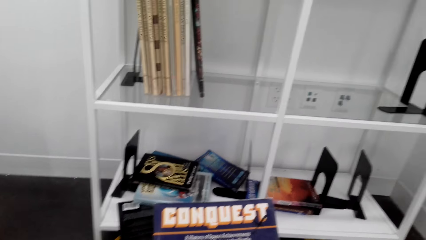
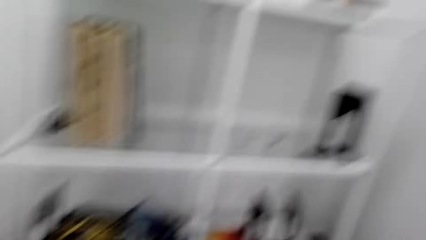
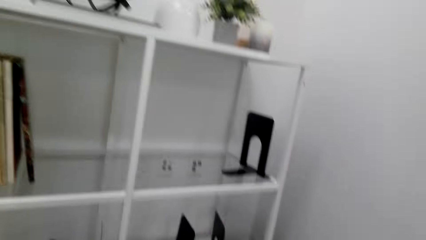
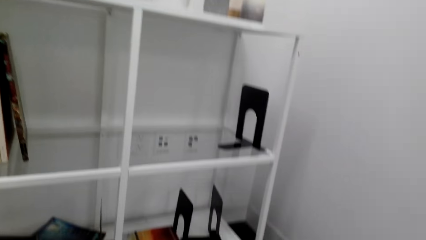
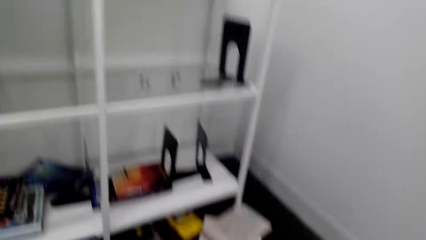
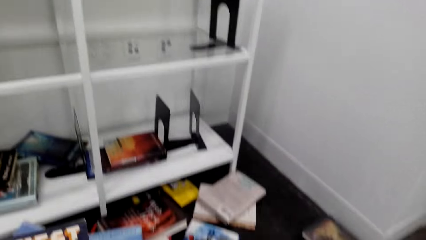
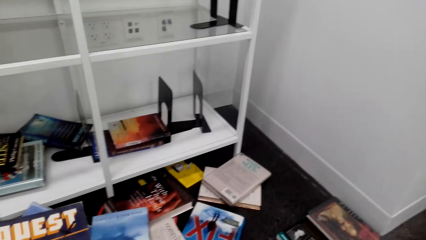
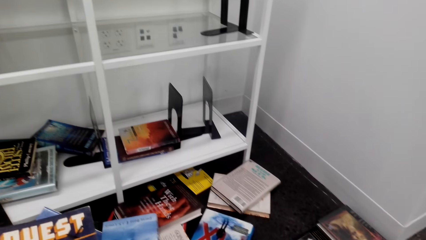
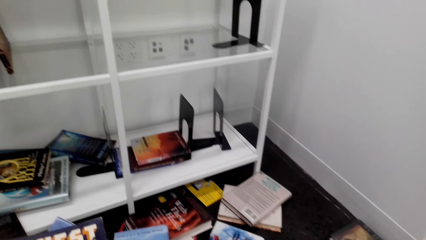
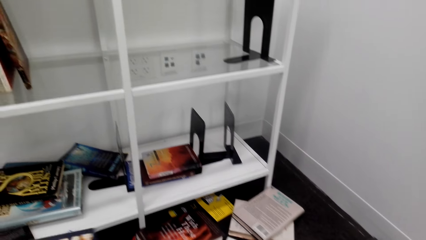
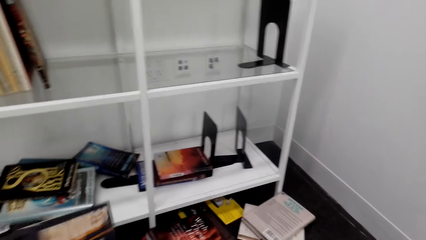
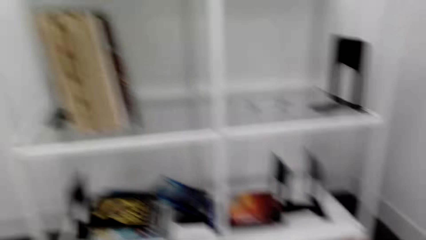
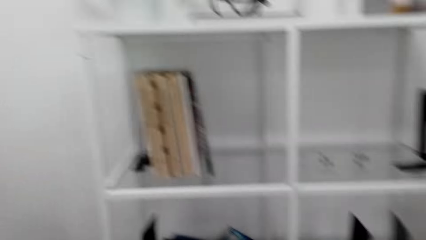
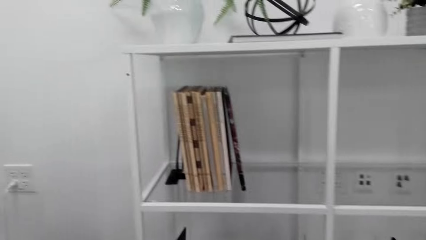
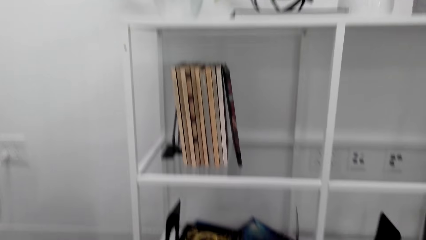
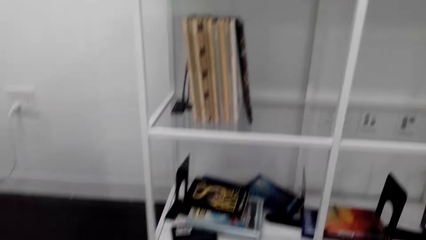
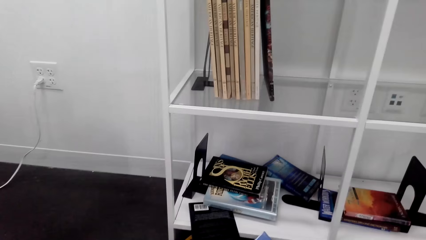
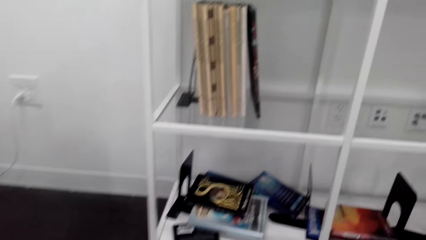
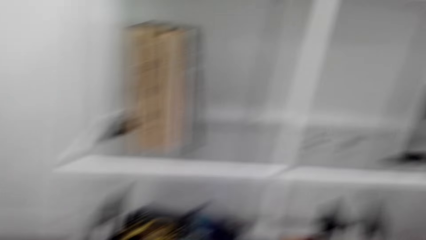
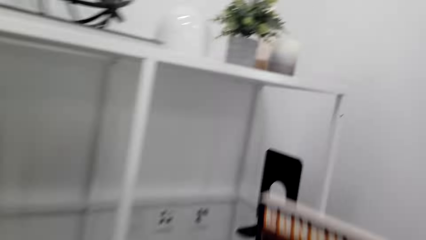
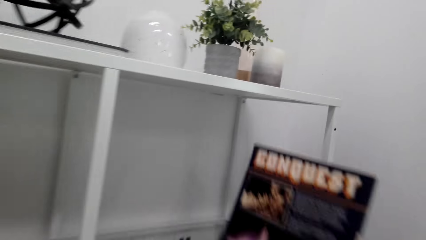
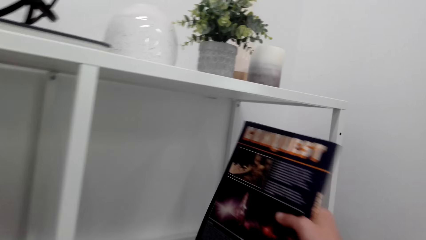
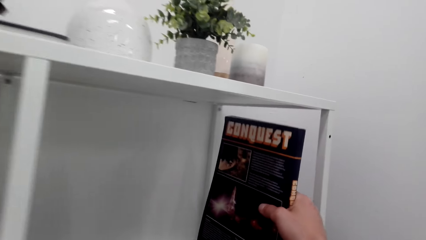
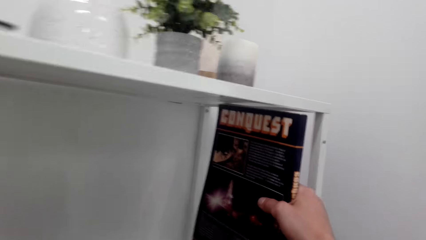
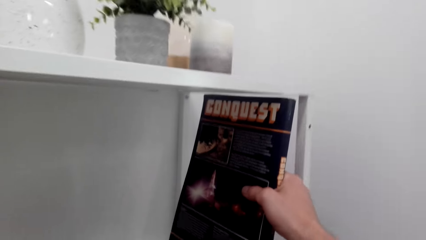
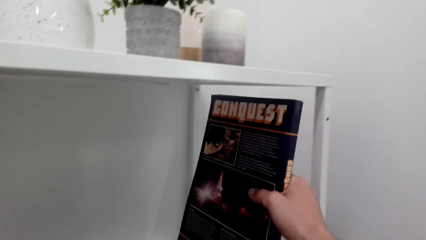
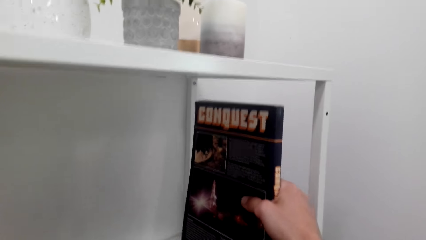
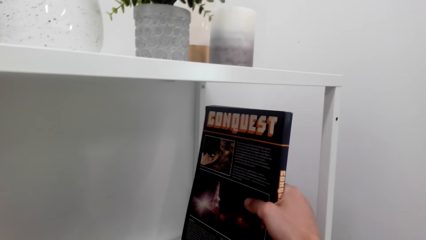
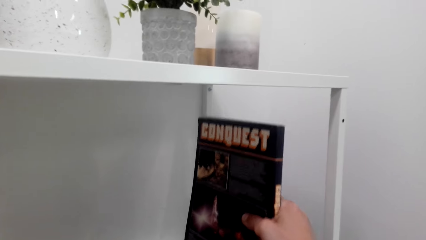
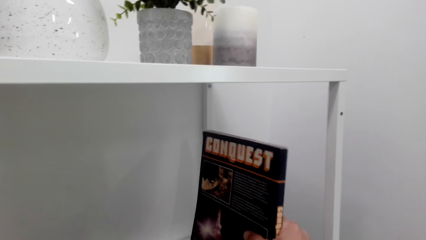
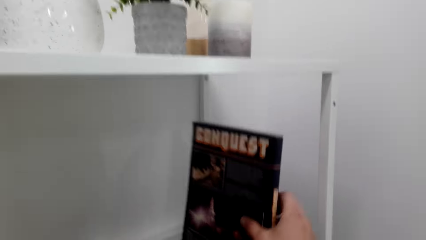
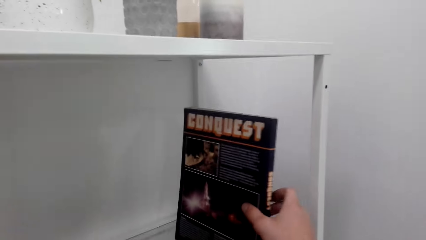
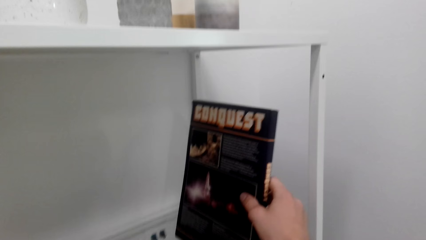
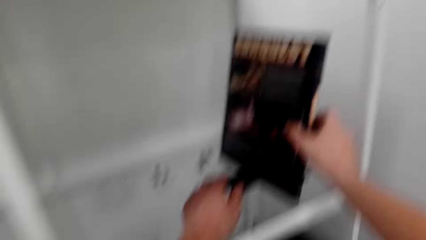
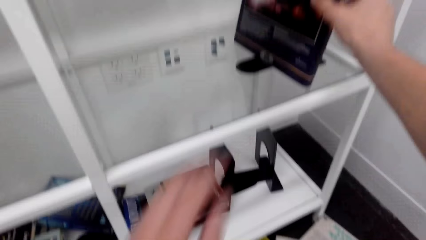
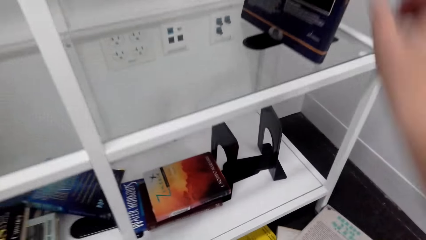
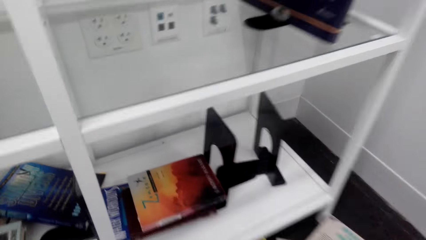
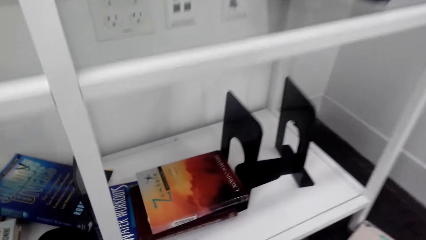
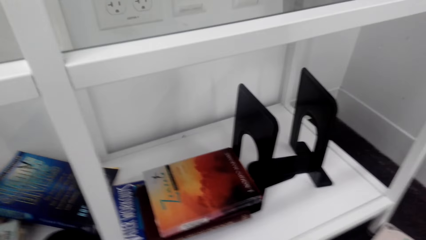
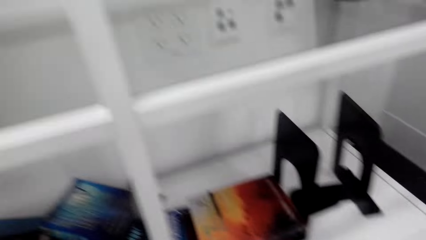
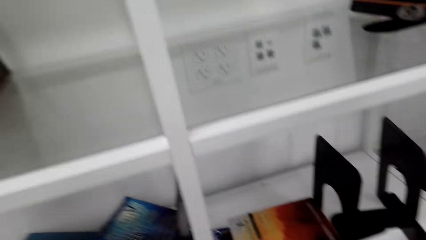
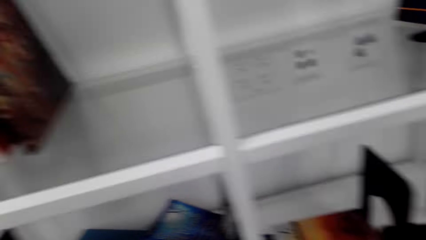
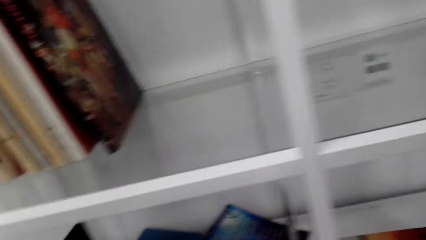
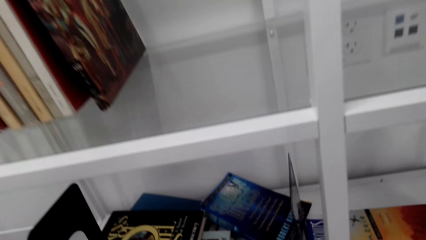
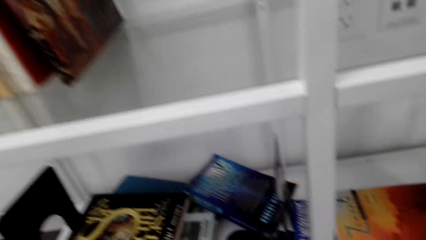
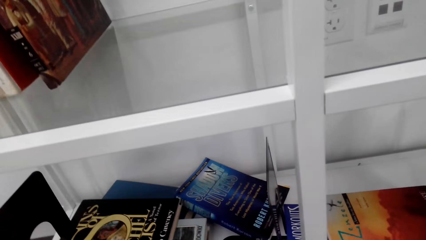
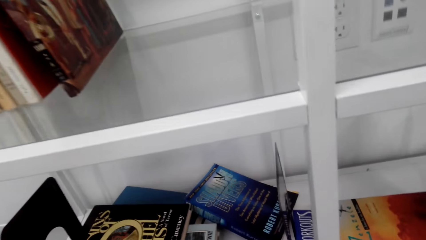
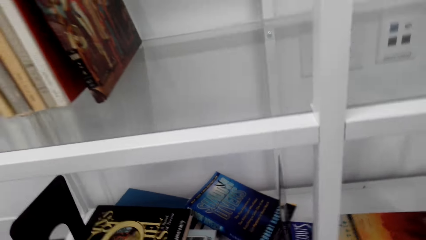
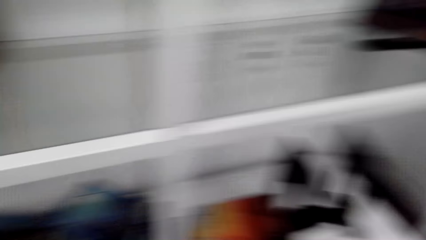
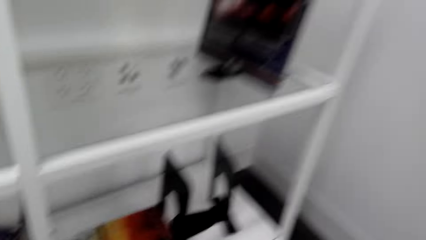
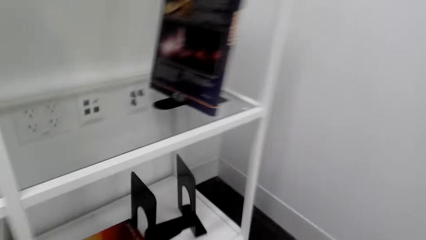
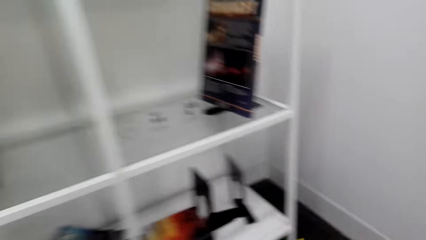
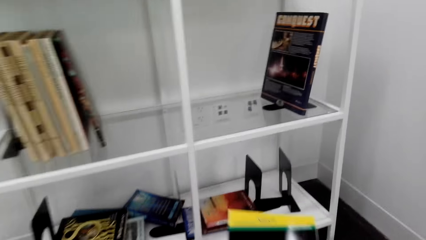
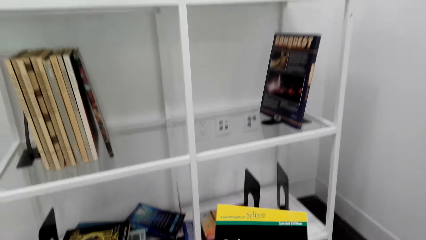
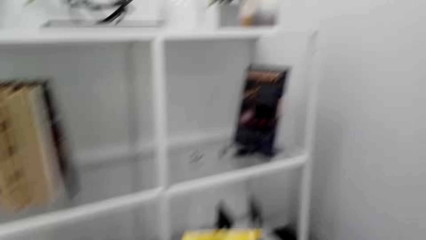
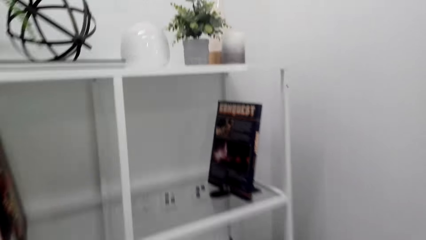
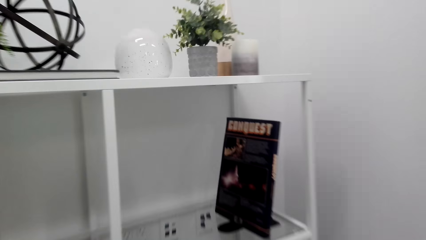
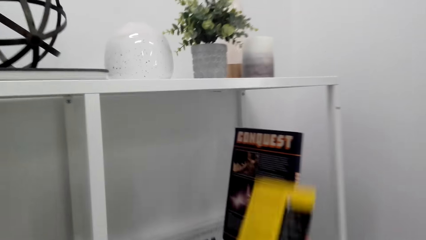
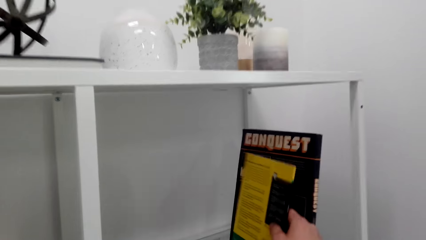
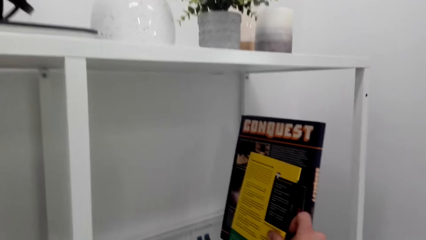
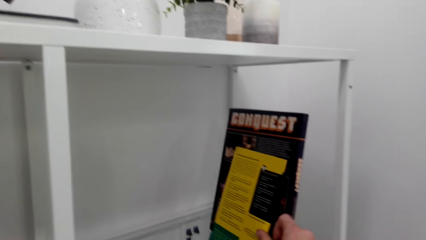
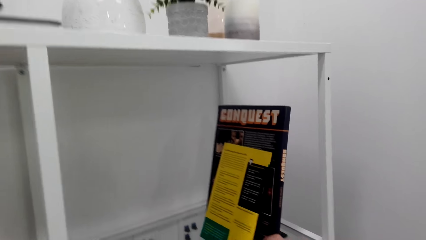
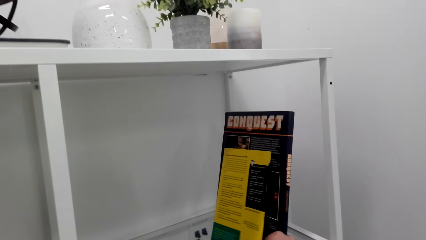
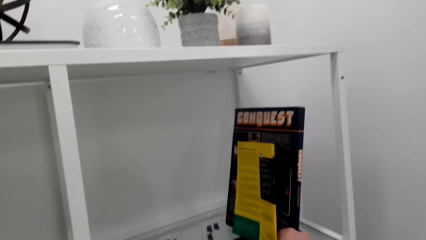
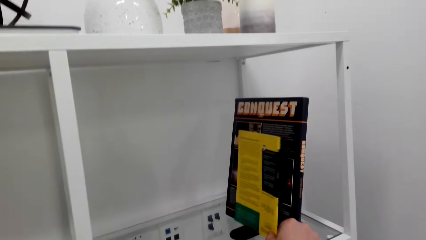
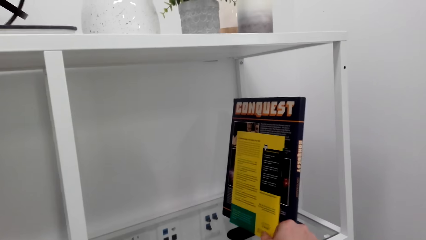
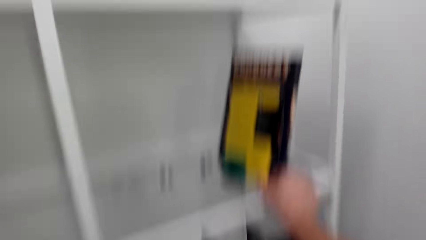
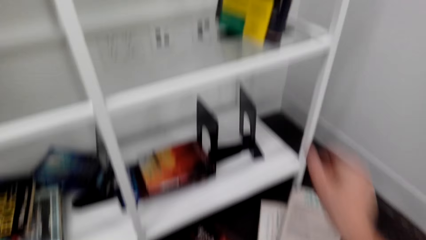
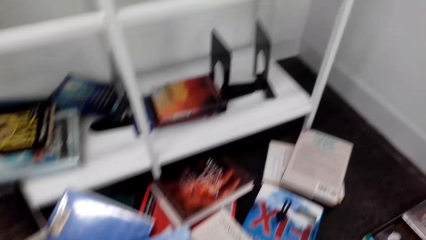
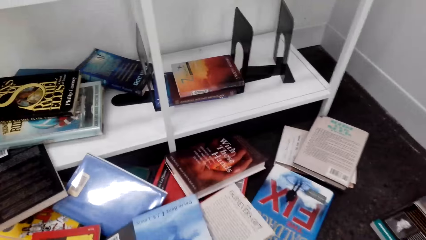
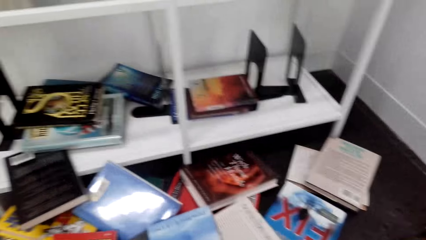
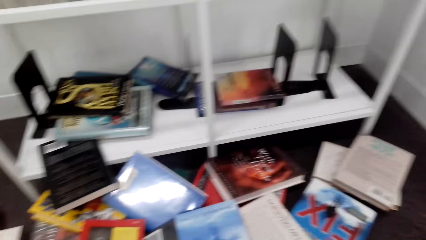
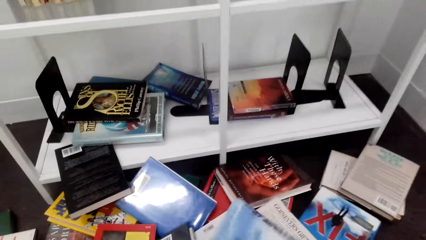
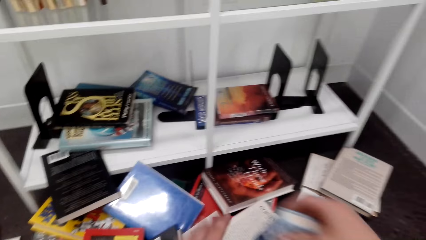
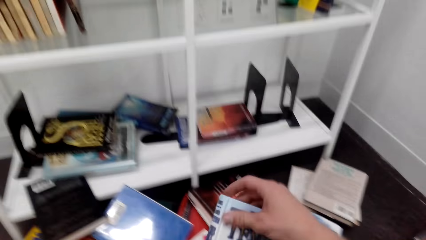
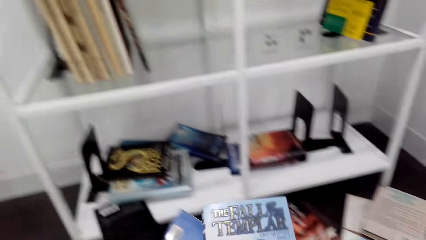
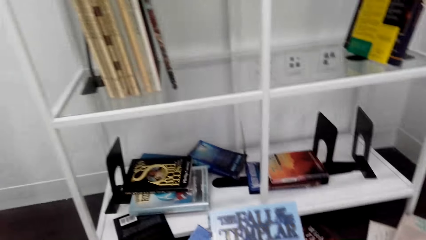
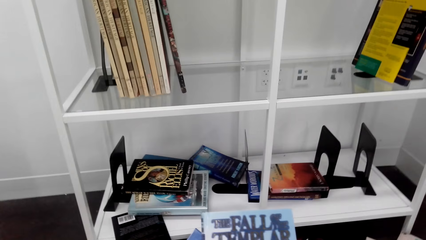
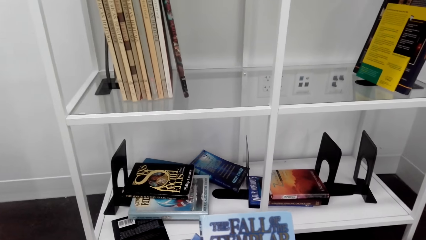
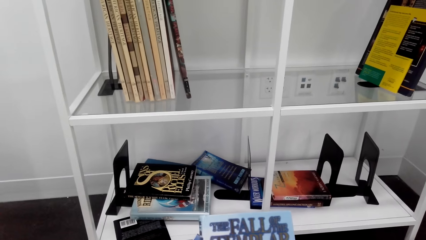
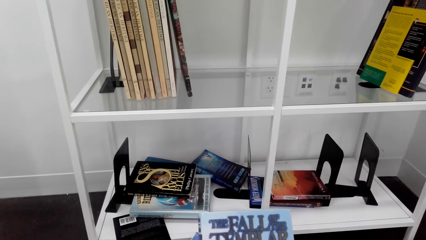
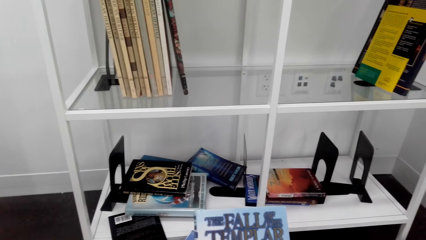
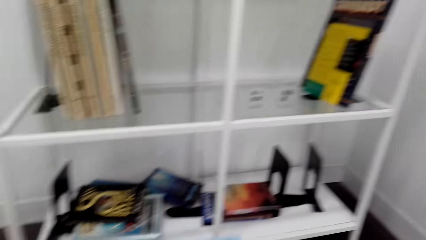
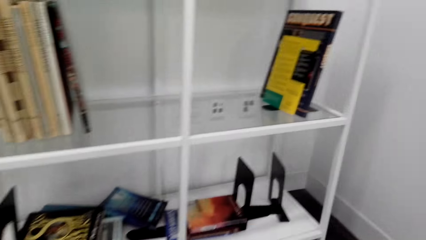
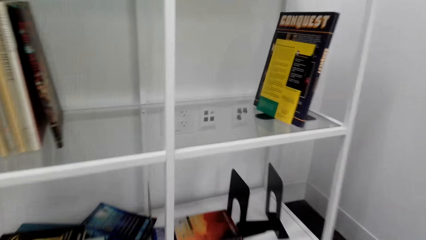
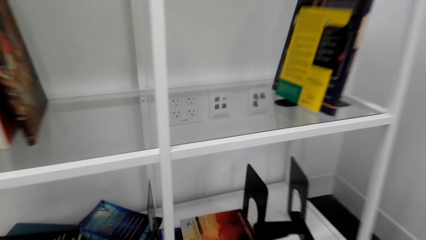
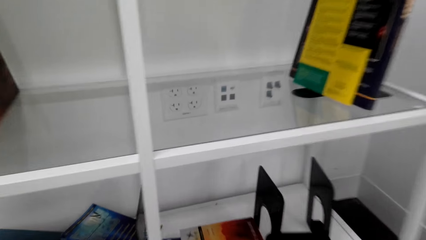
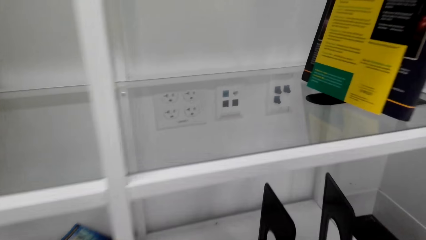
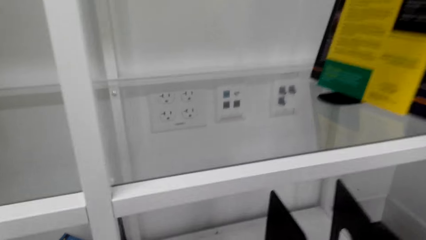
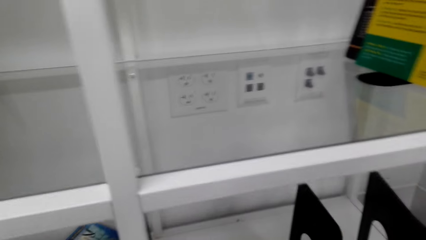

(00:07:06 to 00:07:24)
The camera wearer looks on a book. They place the book on the bookshelf. They look on a book, pick a book and place the book on the bookshelf. They pick another book. They look on the book.
